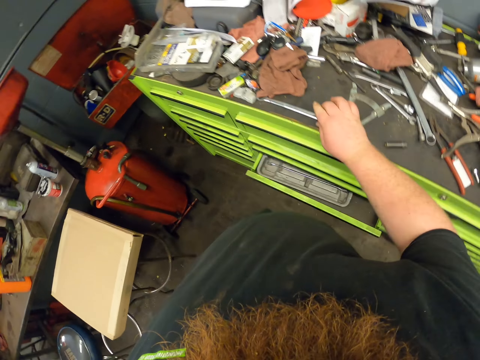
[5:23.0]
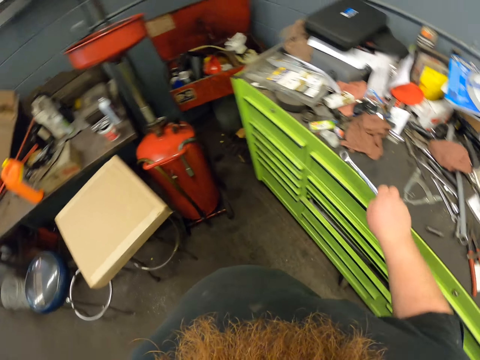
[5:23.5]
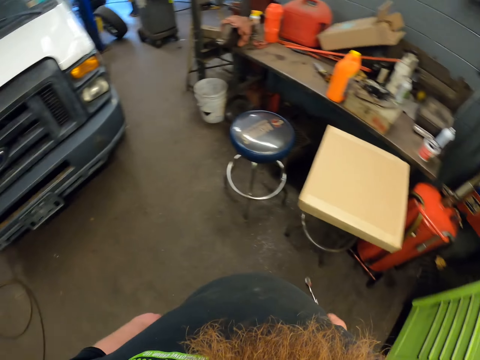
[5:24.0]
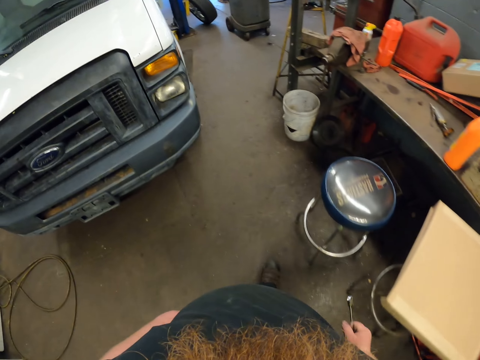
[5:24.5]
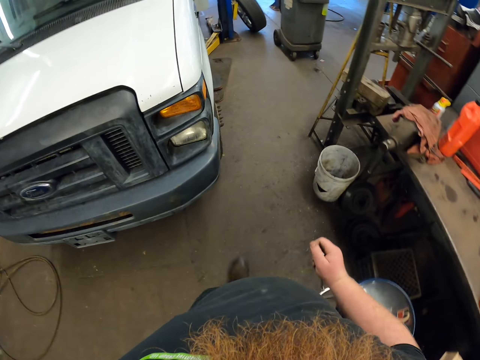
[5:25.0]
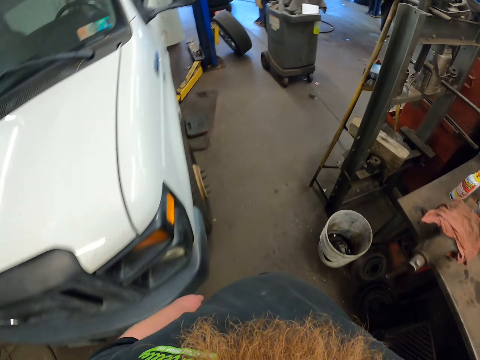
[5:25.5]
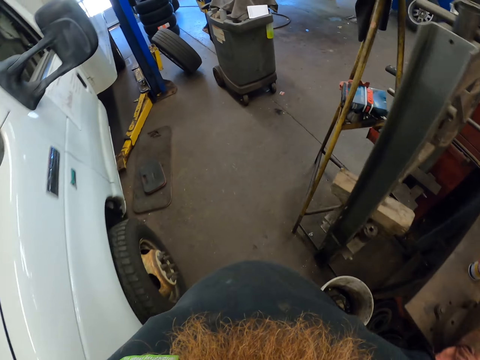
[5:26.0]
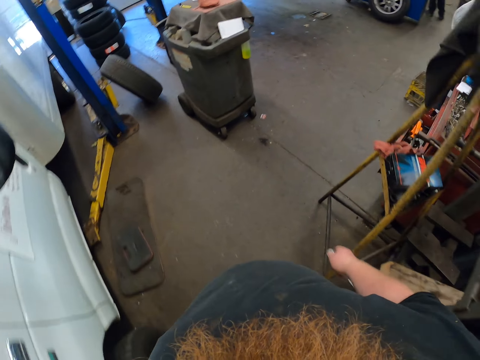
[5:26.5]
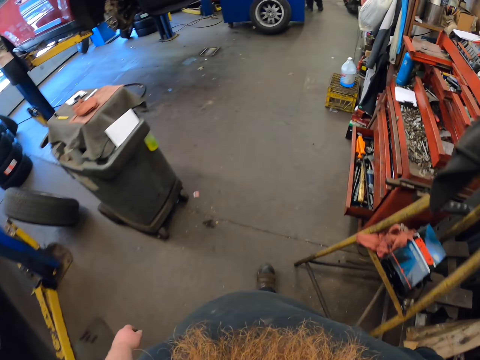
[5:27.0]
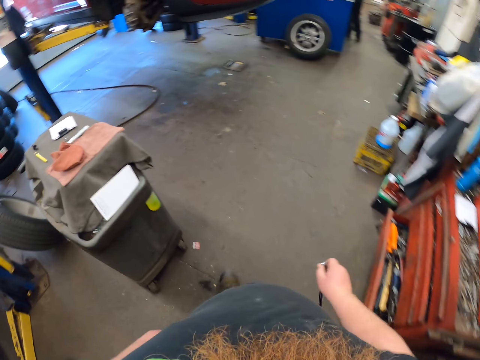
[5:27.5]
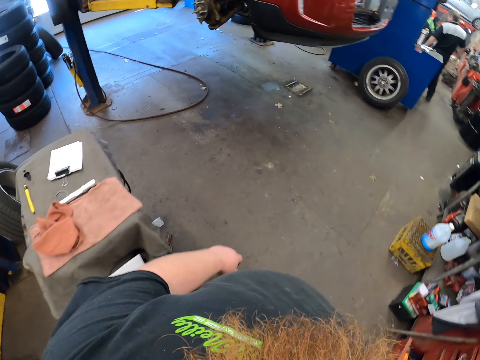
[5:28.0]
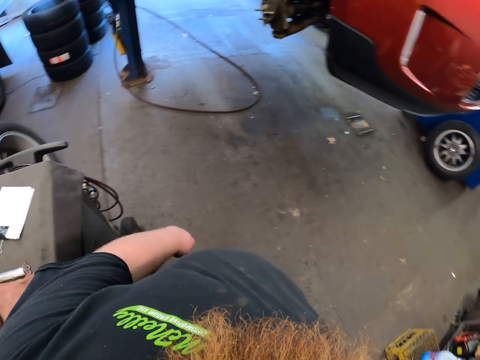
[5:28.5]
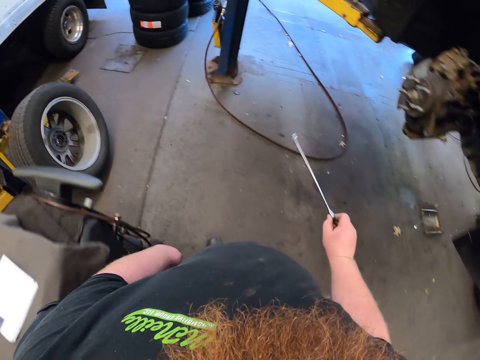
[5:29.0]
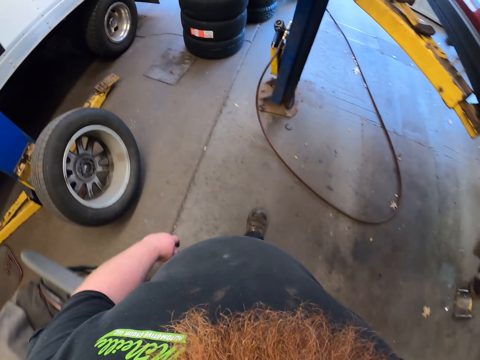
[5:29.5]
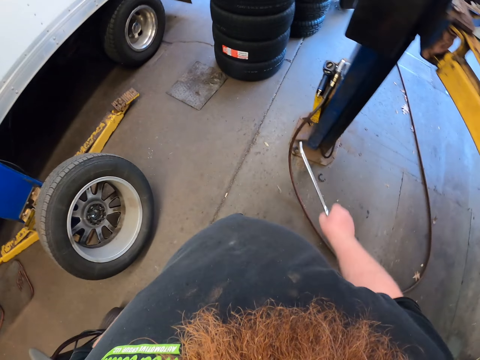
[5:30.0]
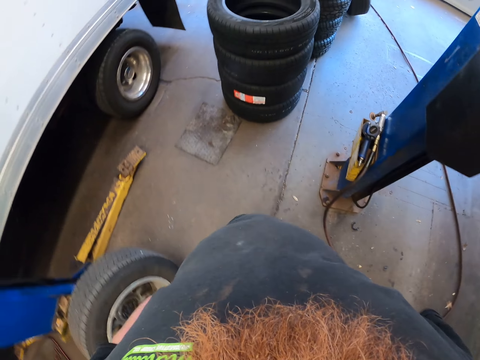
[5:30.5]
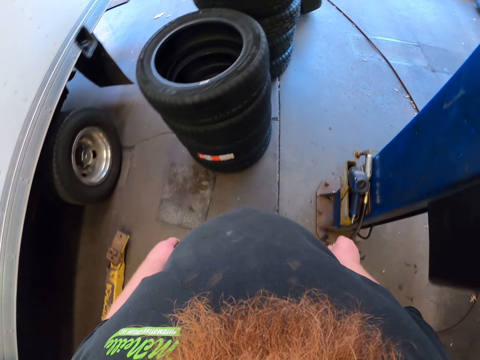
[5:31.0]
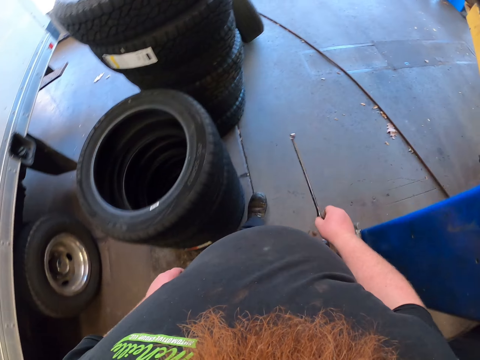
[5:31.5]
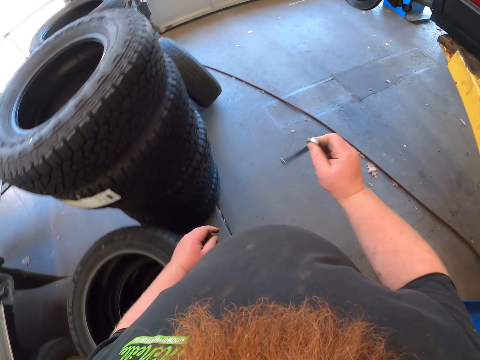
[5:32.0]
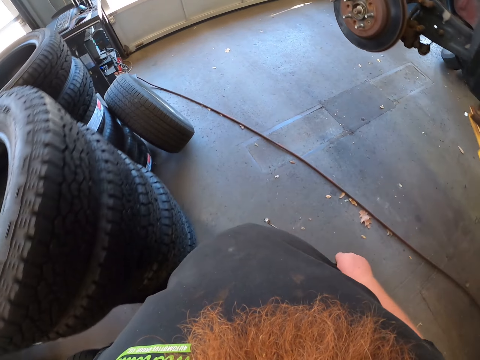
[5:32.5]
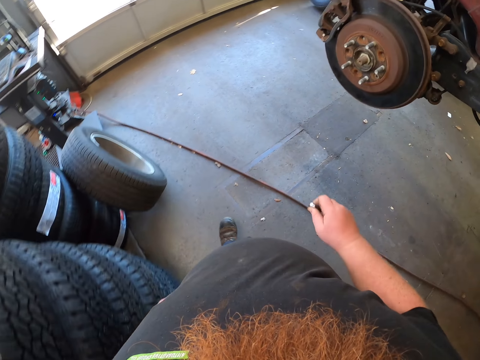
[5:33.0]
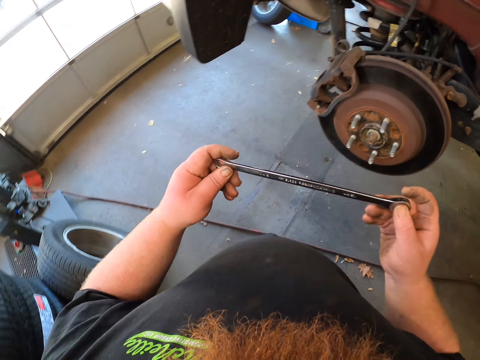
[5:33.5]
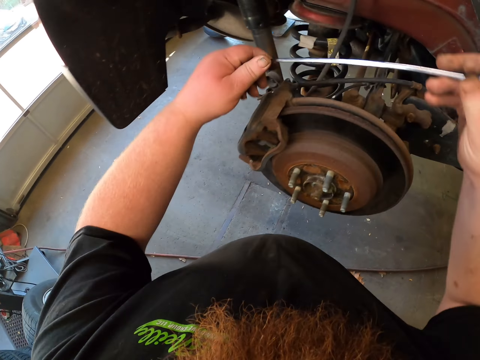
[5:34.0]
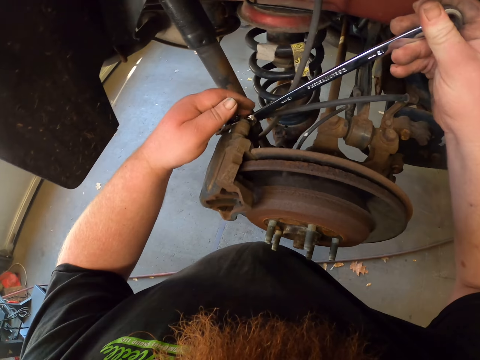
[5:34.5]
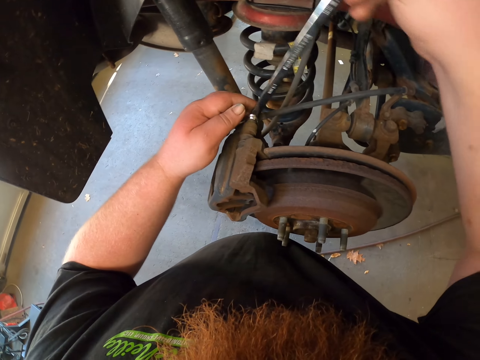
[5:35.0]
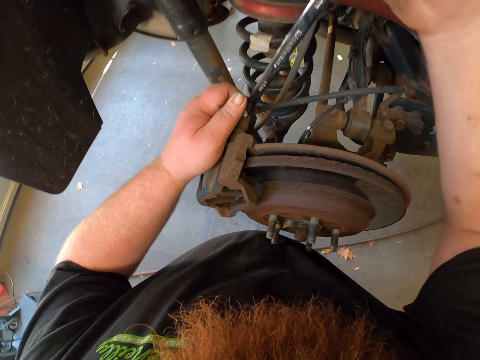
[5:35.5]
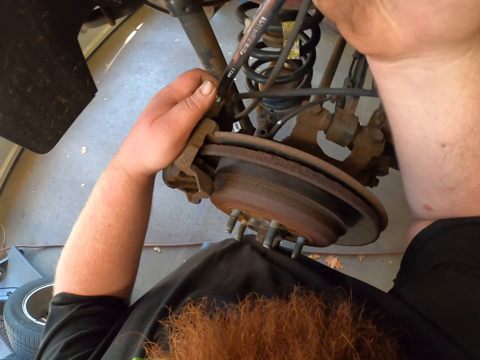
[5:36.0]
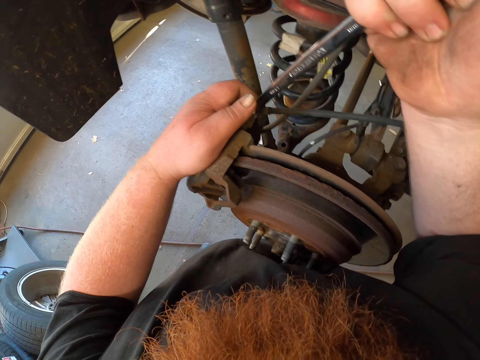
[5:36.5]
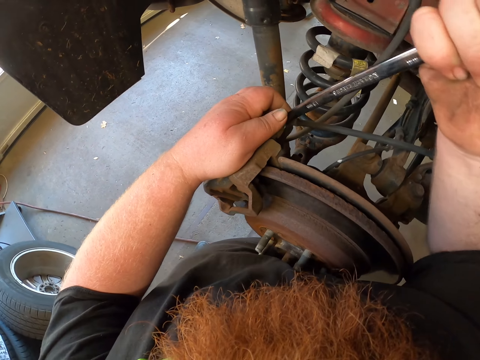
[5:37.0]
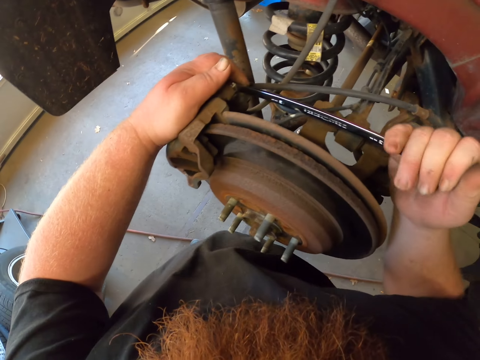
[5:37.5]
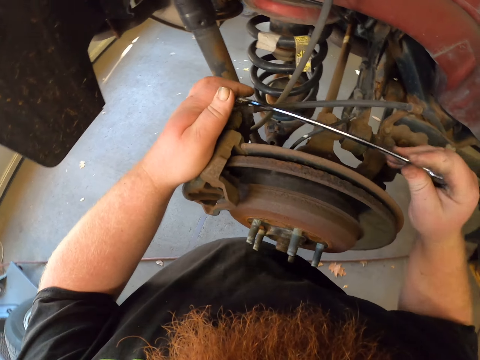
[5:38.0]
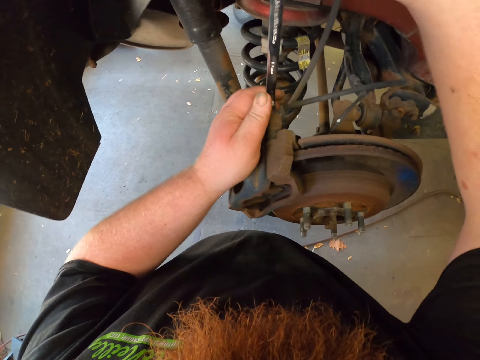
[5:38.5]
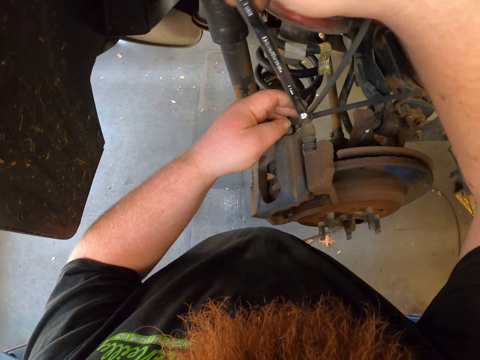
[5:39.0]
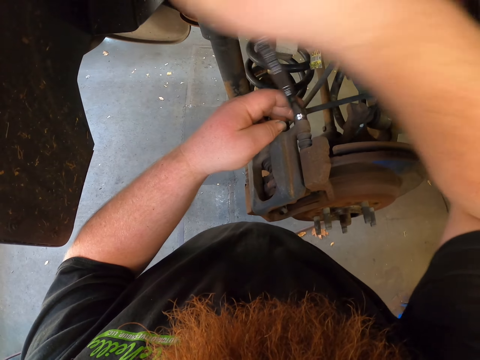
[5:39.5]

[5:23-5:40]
The camera wearer closes the drawer. They pick up the spanner from the drawer and walk in the room. They loosen the bolt or nut.

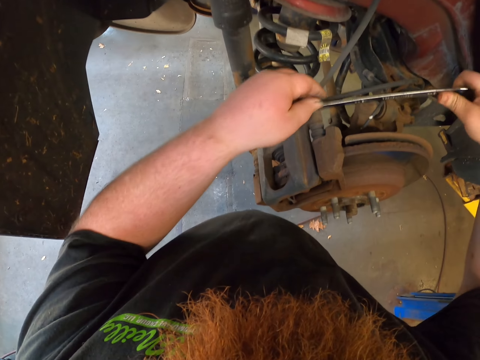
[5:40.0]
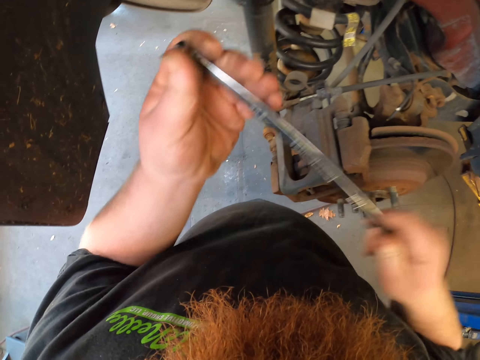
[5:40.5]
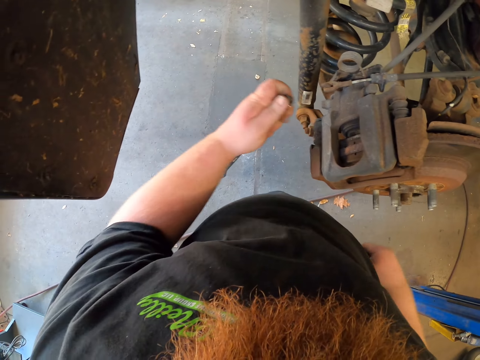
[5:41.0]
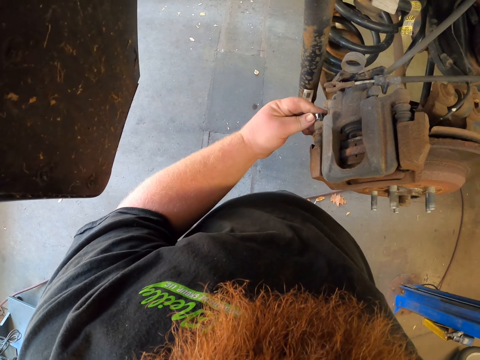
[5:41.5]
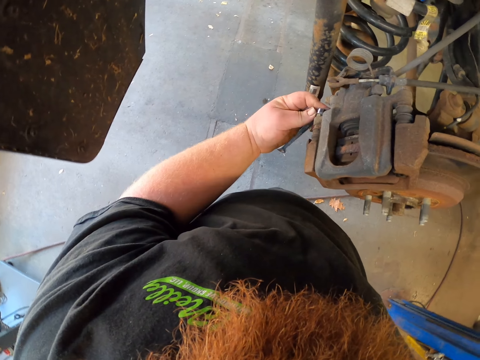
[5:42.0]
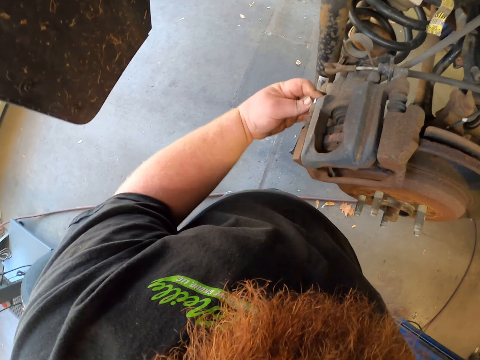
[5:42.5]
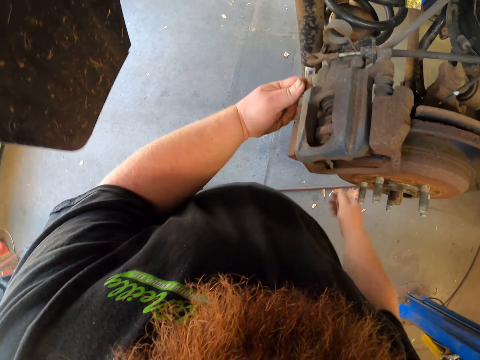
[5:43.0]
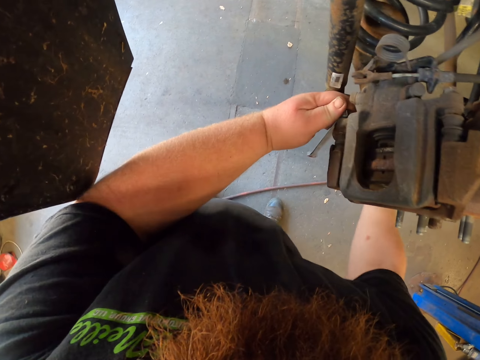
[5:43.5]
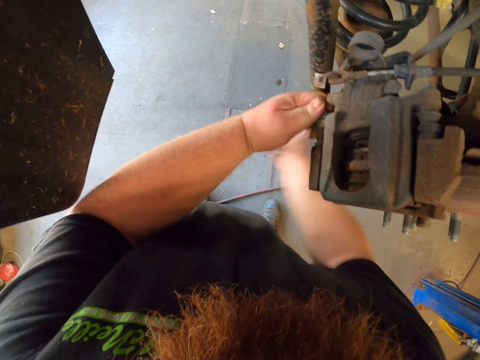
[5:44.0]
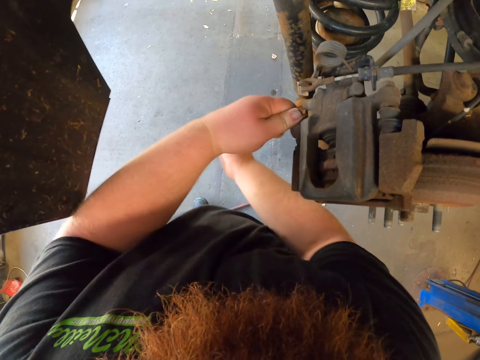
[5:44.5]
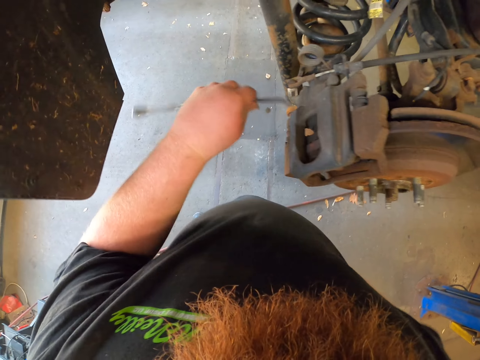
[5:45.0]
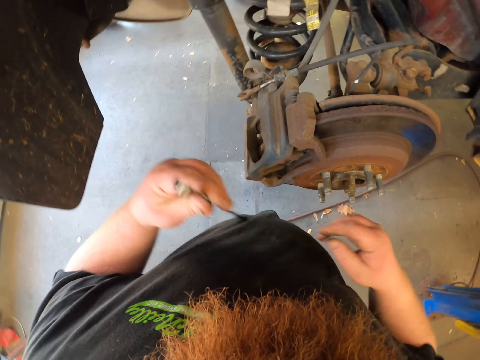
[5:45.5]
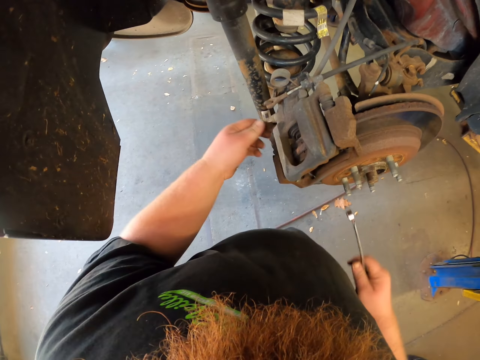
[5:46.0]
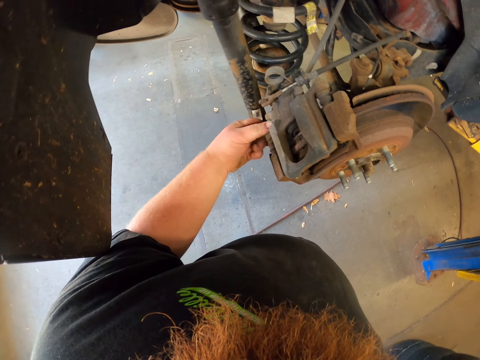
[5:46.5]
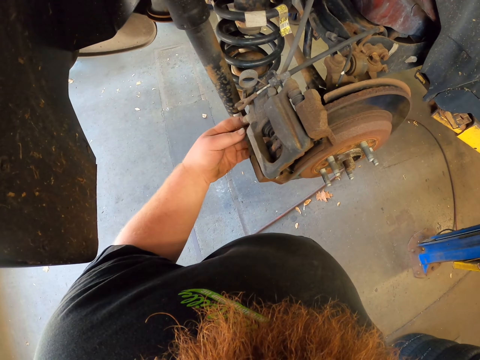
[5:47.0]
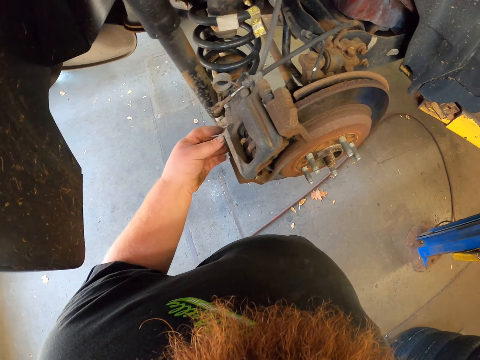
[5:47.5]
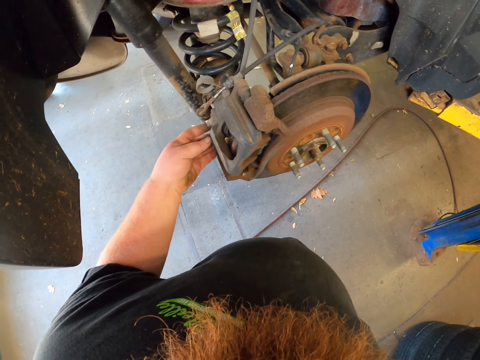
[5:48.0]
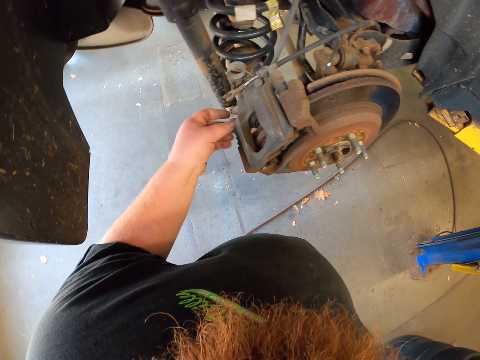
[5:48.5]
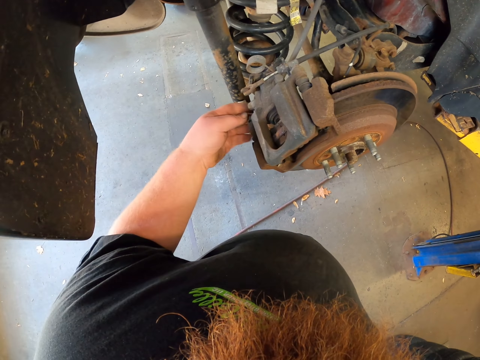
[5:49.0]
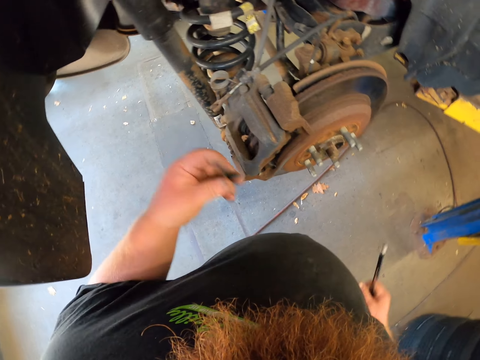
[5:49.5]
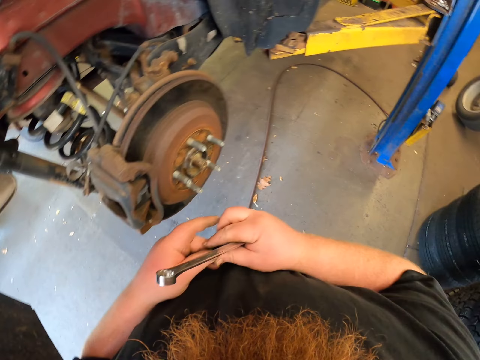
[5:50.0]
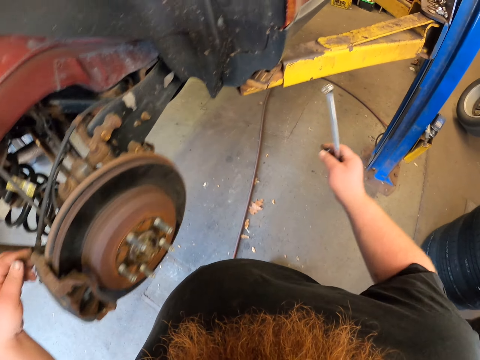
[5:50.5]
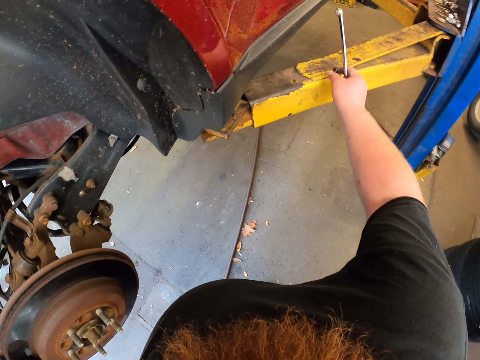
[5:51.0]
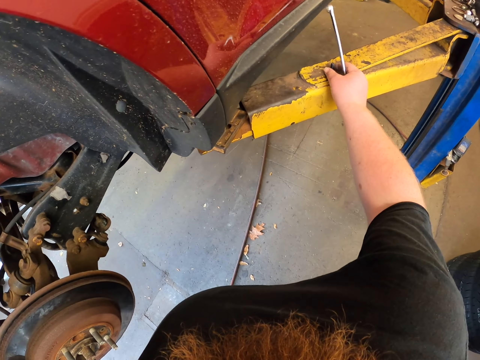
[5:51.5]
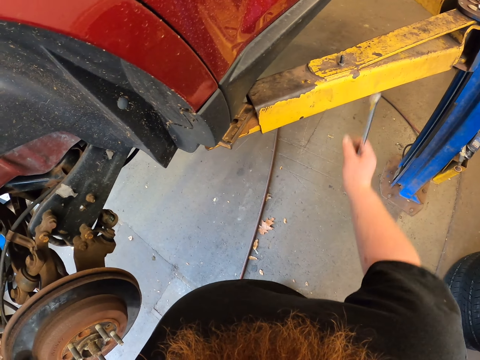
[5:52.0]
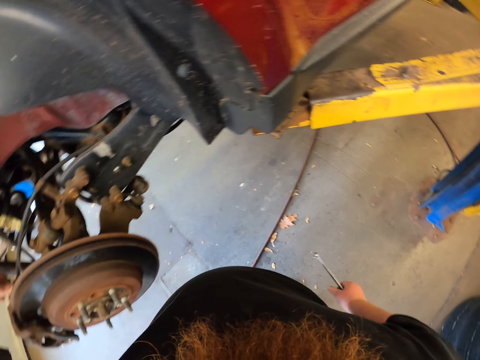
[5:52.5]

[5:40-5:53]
The camera wearer puts the spanner in the other hand. He fixes the spanner on the nut and hits the spanner with his hand. He puts the spanner in the other hand. He loosens the nut. He walks, puts the nut in the other hand, and puts down the nut or bolt.
